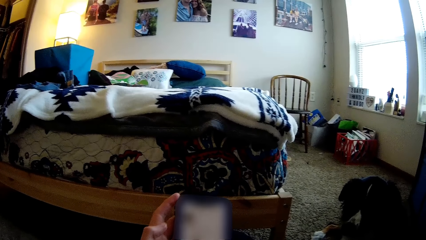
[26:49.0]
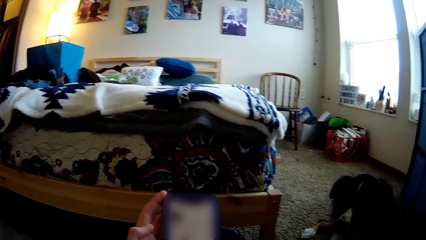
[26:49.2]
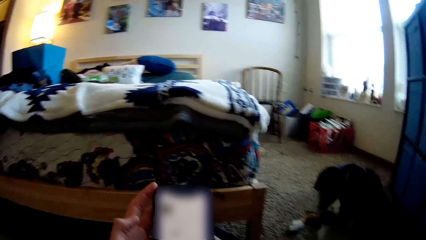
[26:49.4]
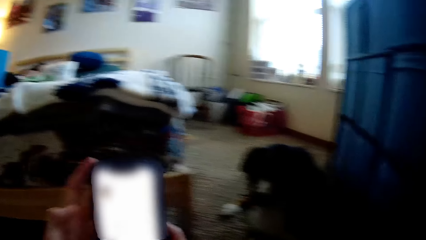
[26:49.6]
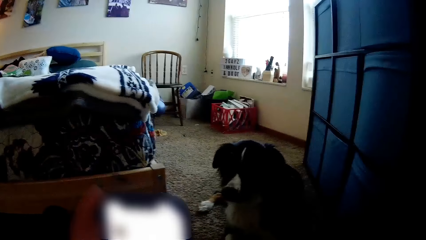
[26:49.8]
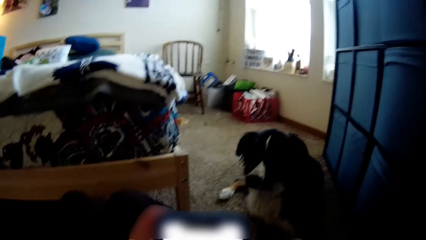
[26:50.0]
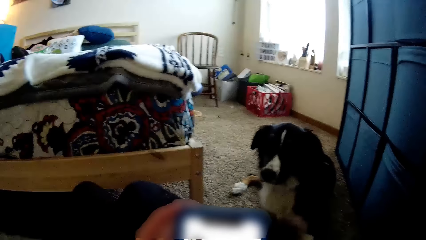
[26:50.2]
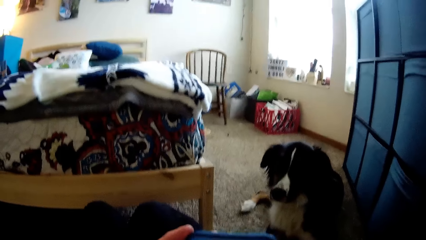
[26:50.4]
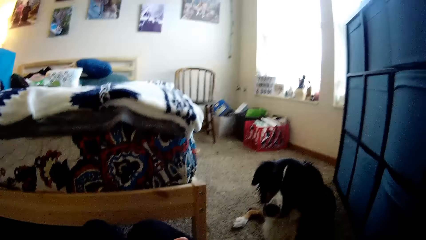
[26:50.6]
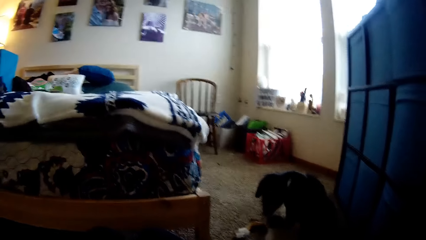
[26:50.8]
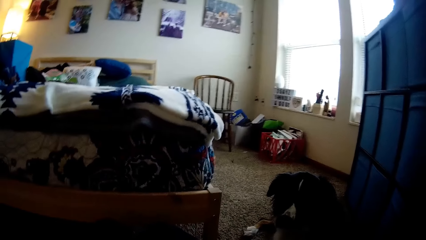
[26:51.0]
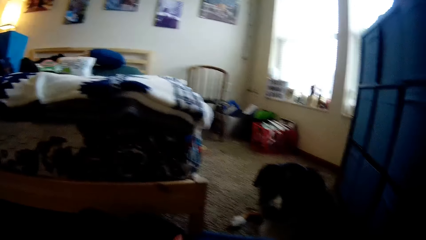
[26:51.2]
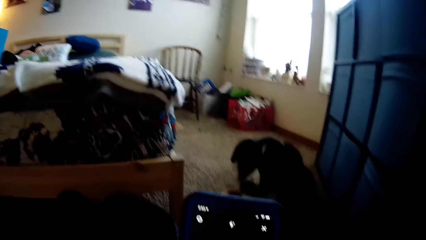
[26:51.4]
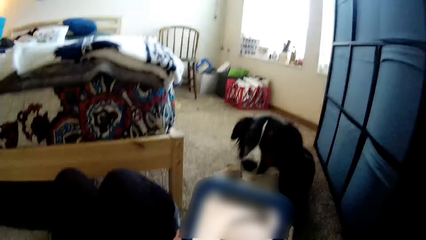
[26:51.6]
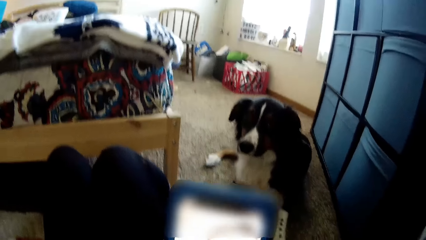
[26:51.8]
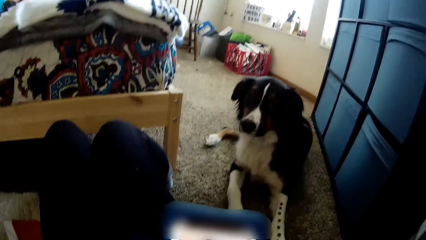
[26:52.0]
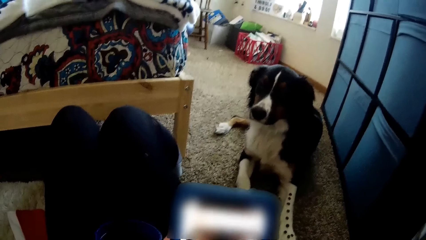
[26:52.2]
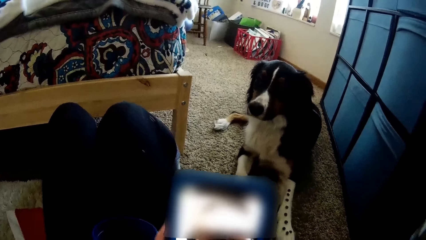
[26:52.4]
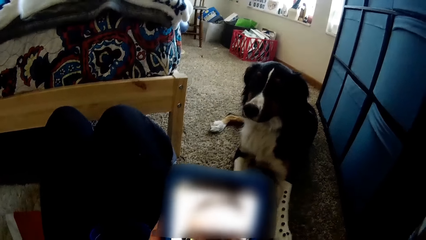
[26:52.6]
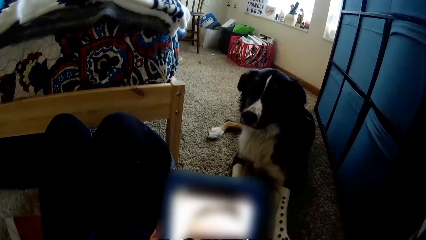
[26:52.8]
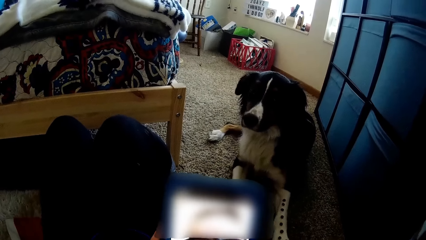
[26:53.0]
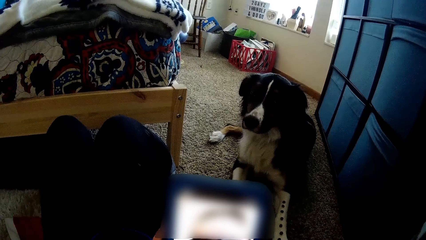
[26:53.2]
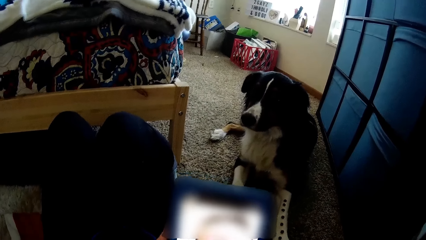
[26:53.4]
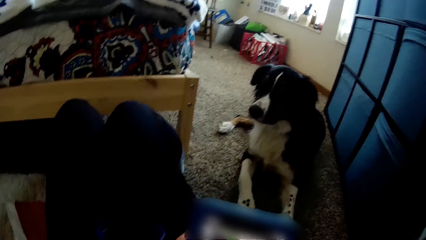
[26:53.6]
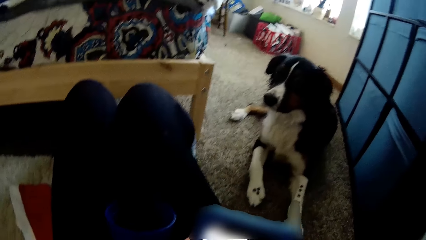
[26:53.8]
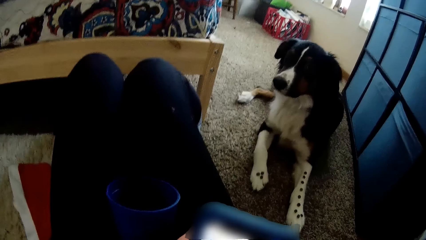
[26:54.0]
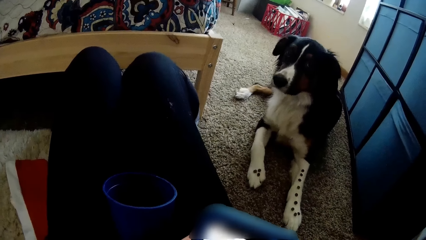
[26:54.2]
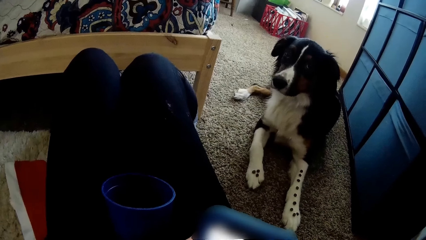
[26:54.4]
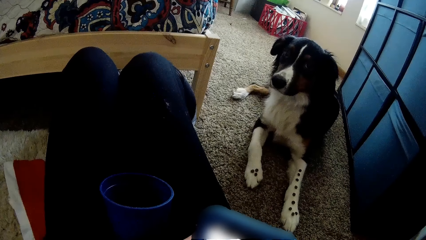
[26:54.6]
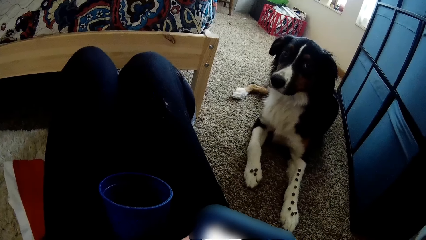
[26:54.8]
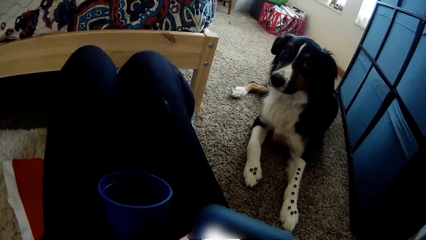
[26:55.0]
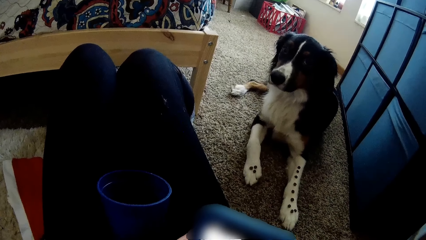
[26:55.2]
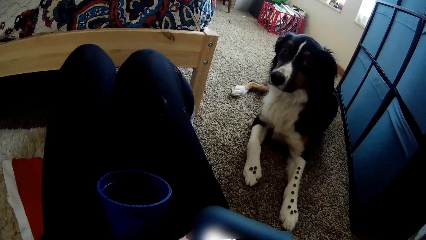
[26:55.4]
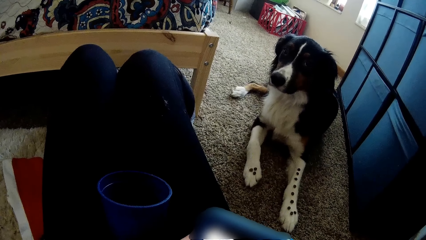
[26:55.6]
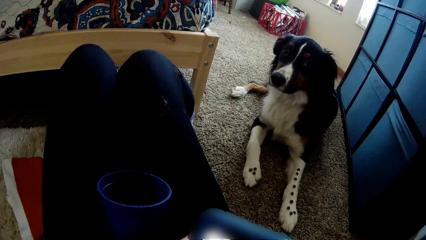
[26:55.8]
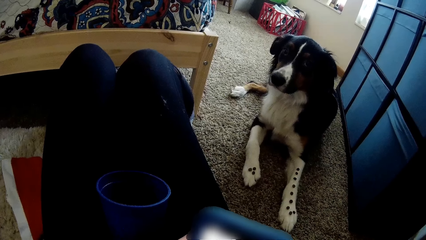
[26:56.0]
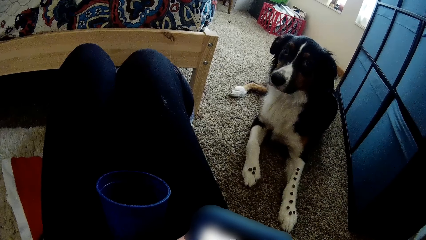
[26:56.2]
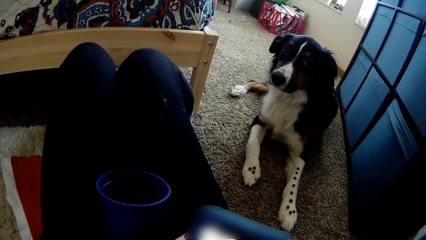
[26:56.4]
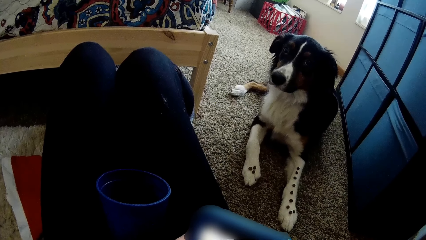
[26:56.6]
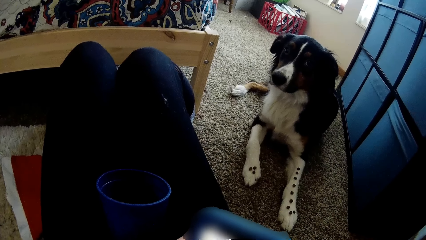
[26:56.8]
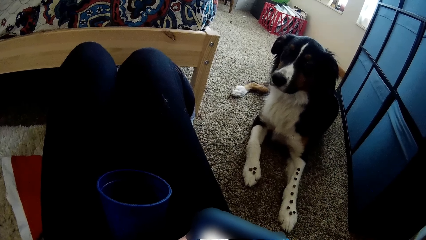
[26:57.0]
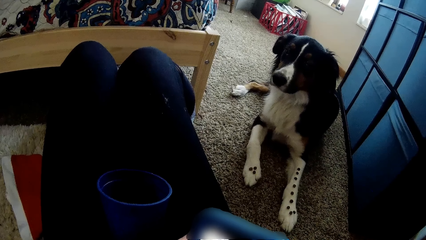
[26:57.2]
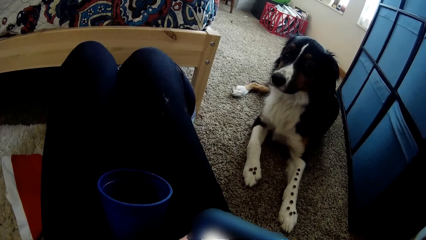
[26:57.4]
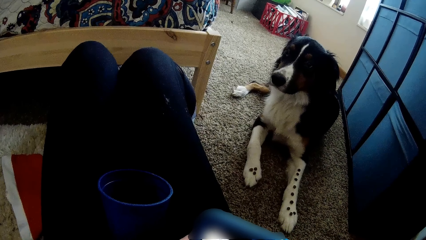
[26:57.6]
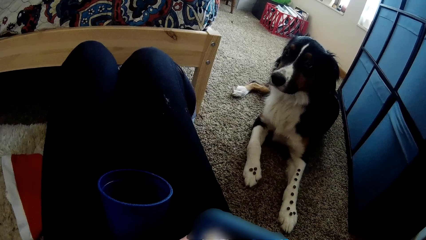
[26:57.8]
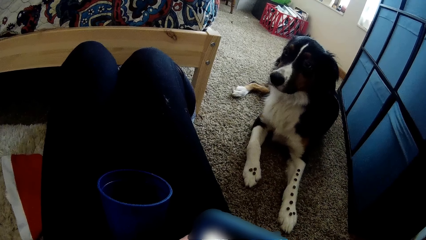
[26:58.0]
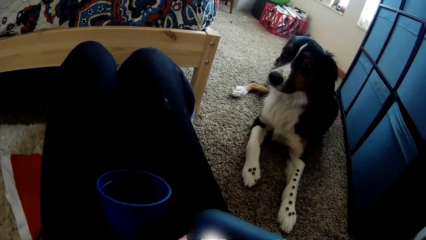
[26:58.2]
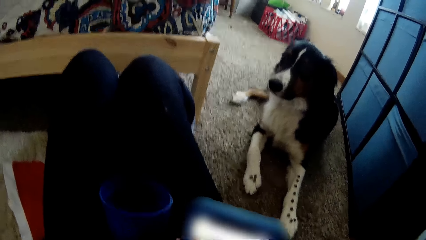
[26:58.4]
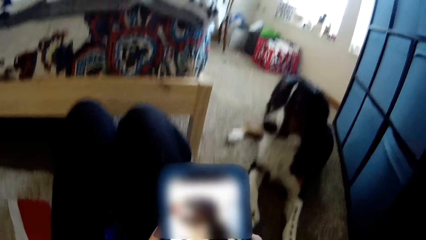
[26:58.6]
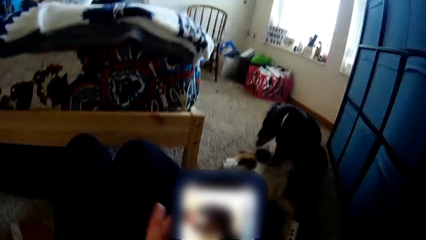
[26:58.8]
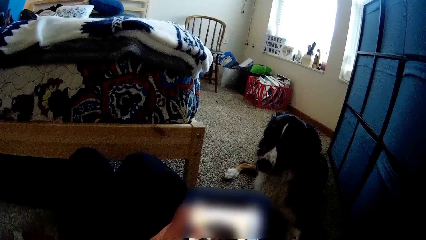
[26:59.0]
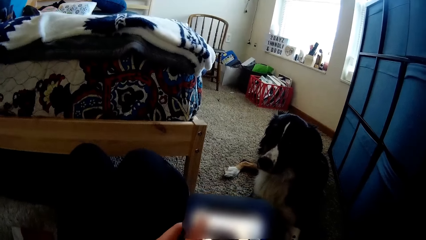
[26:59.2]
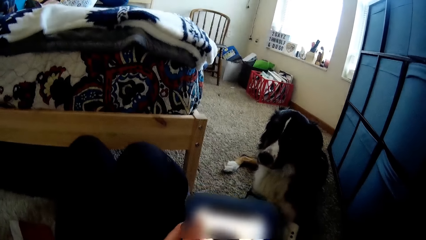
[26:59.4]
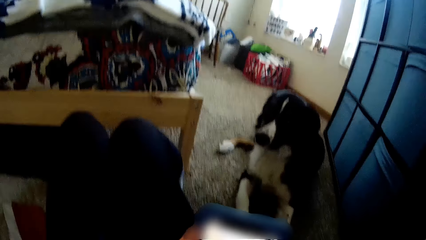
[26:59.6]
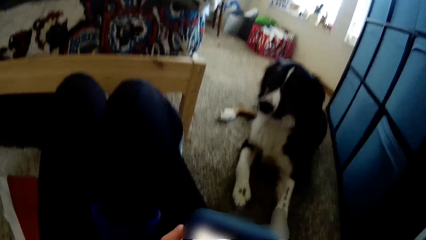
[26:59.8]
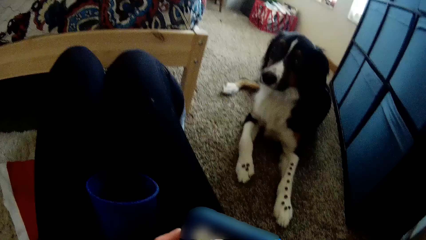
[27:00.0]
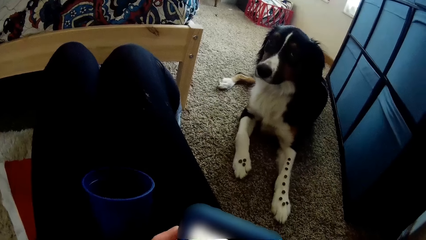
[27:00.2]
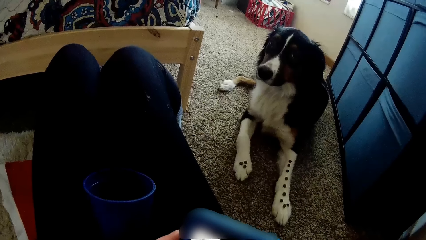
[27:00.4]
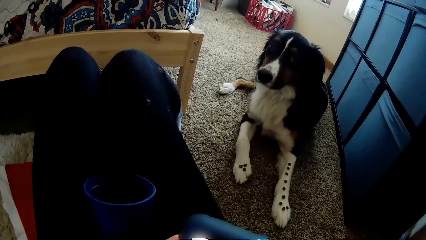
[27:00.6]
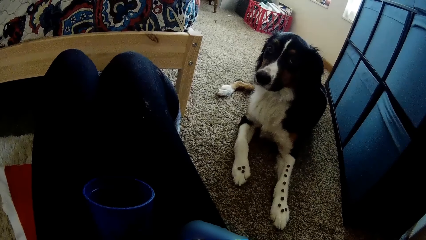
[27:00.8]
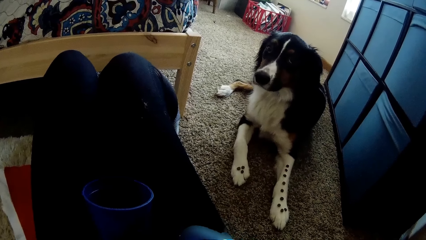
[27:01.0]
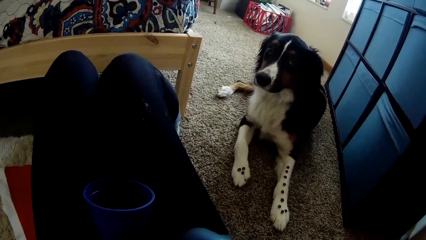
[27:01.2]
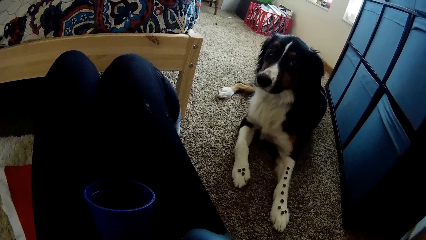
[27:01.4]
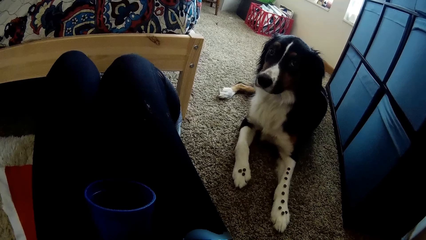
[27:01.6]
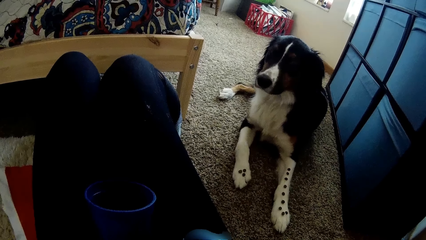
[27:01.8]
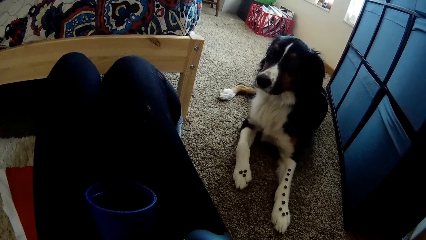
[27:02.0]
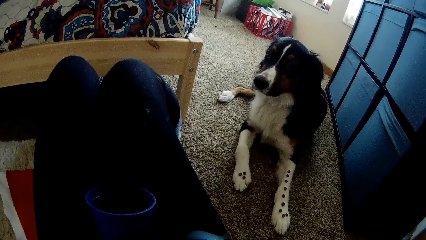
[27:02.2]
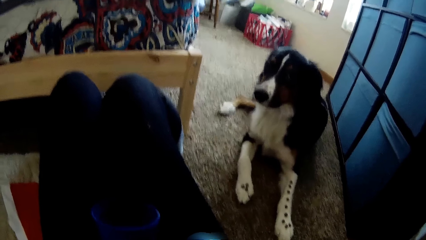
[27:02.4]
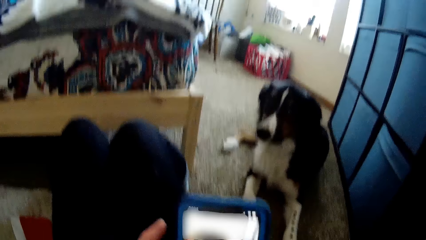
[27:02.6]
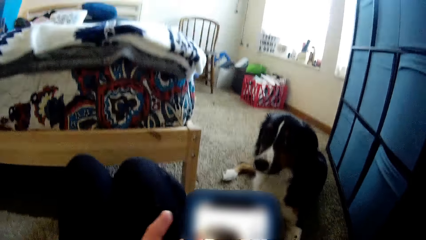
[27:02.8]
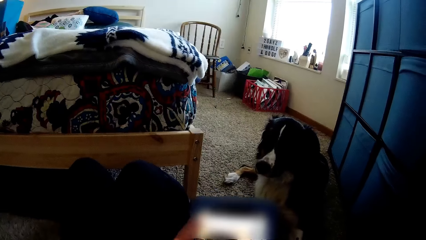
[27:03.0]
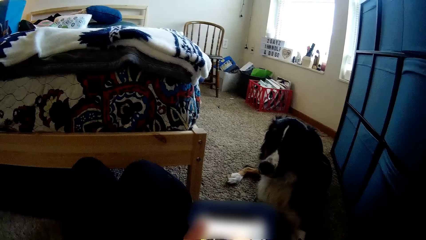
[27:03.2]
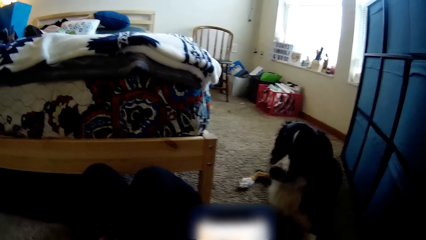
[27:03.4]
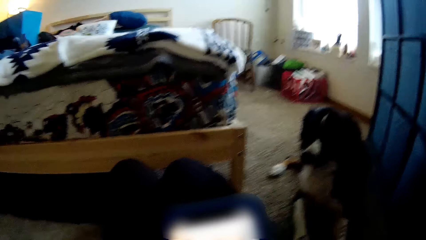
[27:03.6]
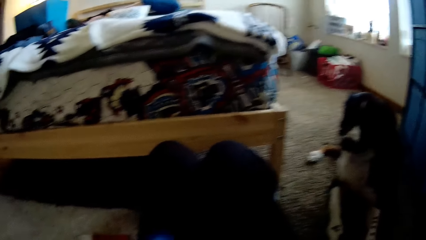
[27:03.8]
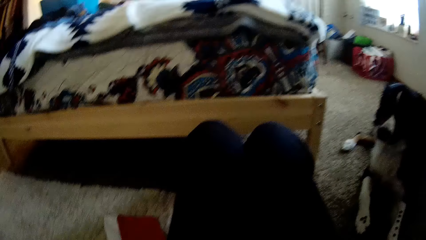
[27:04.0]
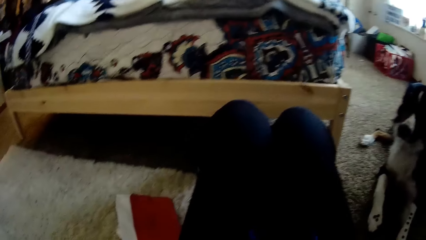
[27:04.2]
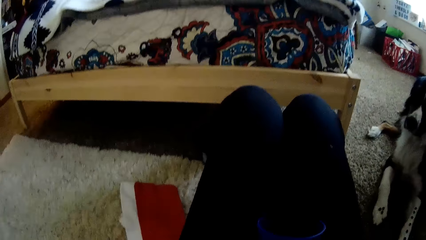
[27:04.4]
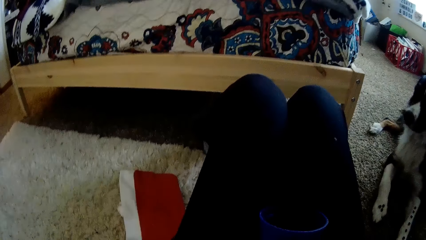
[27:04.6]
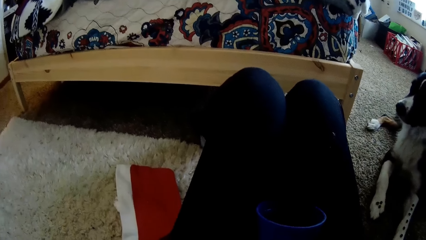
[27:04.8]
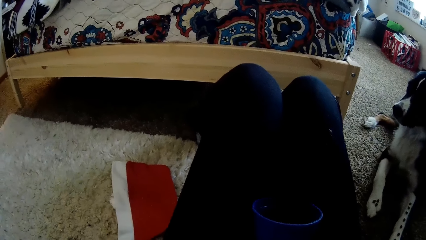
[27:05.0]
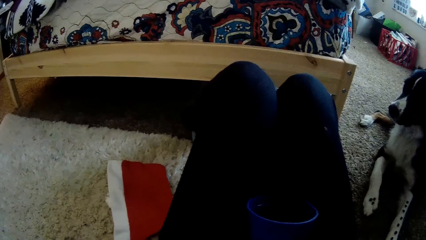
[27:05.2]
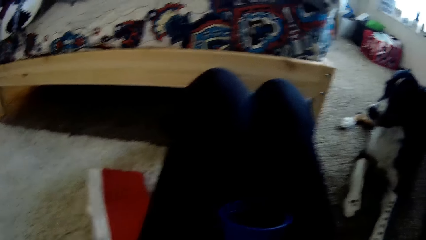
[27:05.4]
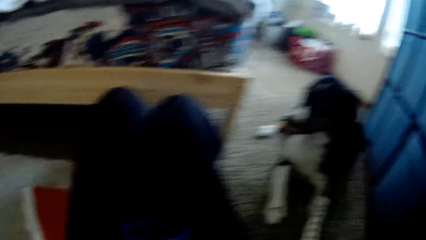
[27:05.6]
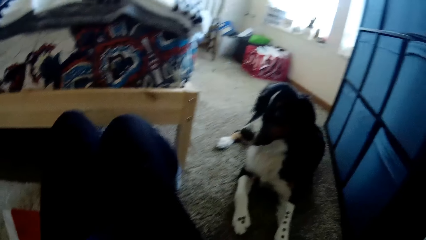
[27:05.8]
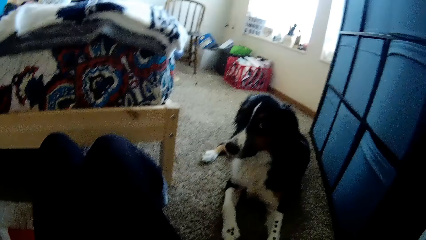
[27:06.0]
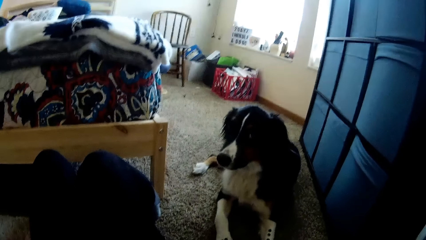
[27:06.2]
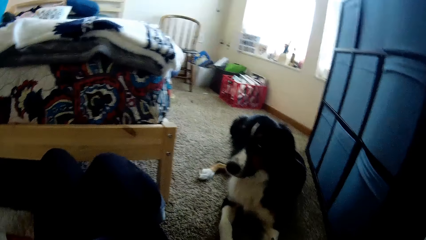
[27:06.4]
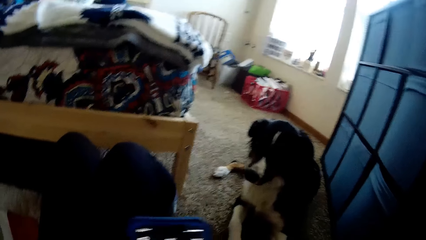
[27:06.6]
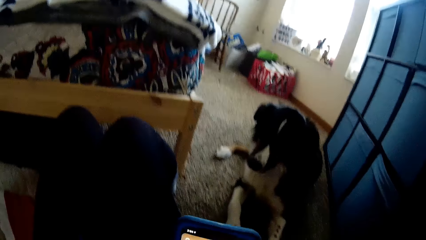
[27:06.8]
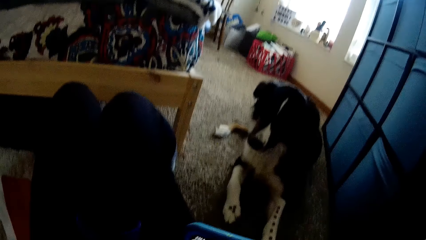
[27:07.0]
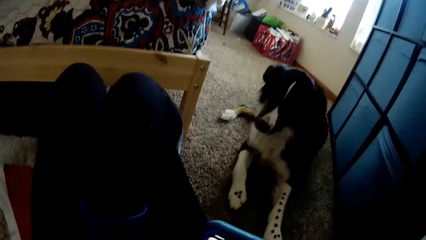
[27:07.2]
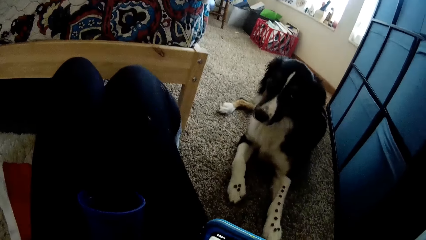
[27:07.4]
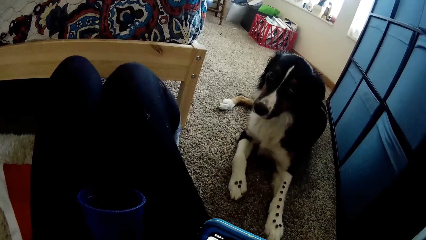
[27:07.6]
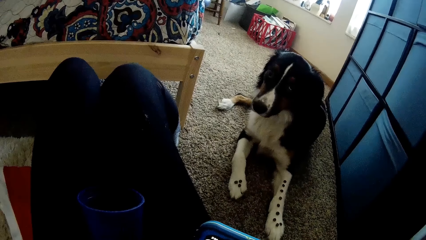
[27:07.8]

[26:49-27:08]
The camera wearer scrolls the phone with the left thumb. They hide the phone. They lift the phone. They look at the bowl on the legs. They lift the phone. They look at the dog. They look at the bed. They look around. They look at the dog.
